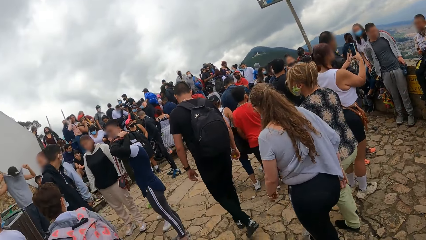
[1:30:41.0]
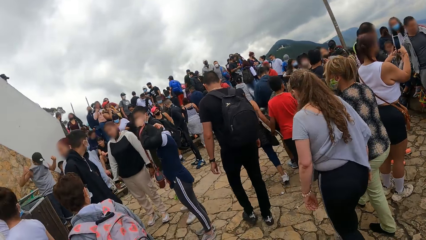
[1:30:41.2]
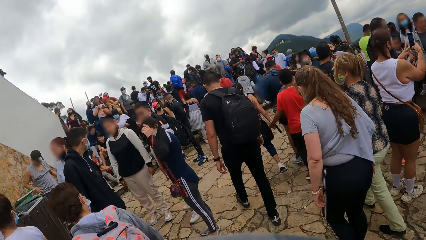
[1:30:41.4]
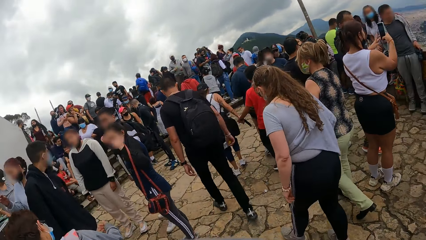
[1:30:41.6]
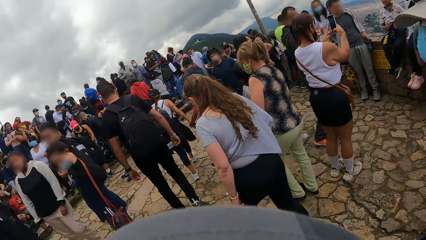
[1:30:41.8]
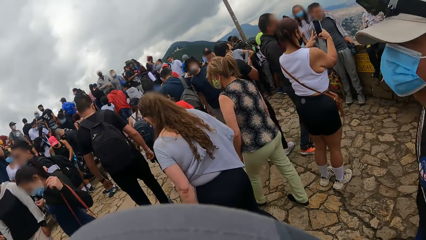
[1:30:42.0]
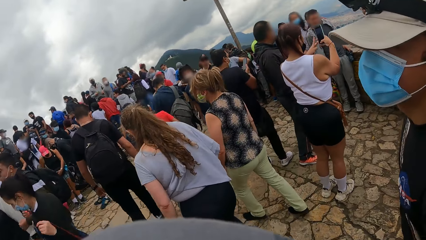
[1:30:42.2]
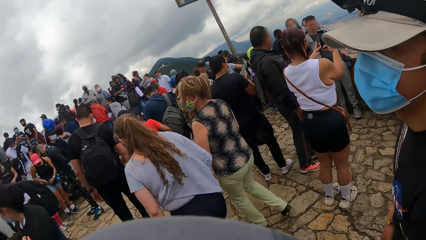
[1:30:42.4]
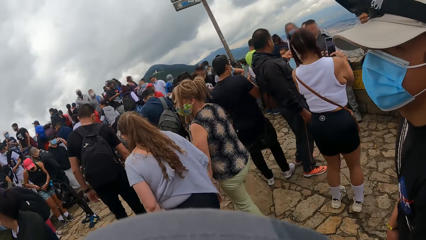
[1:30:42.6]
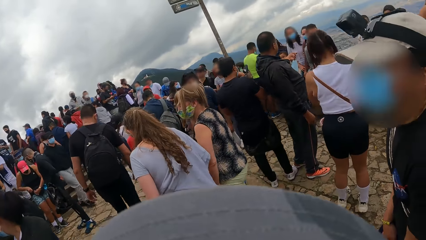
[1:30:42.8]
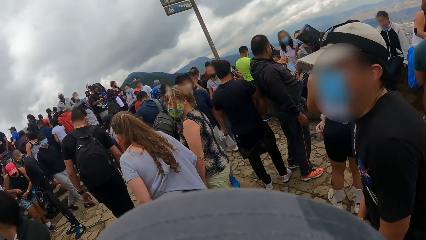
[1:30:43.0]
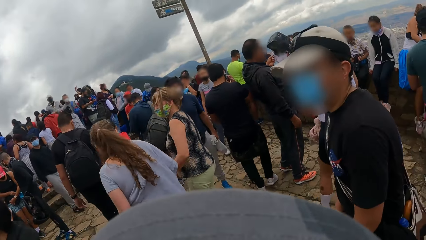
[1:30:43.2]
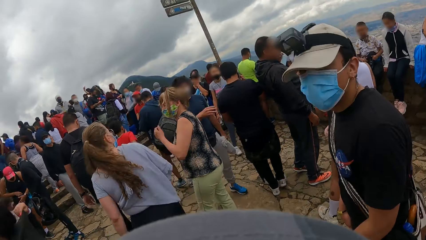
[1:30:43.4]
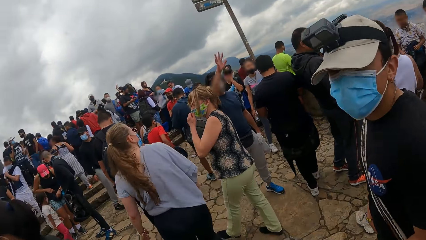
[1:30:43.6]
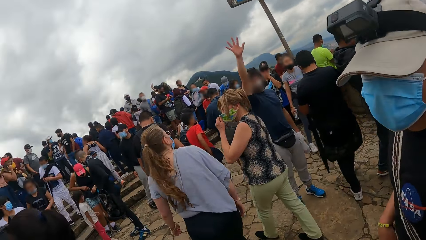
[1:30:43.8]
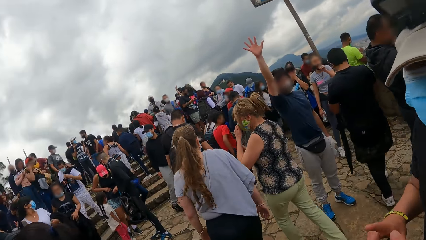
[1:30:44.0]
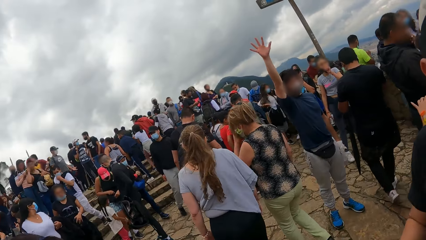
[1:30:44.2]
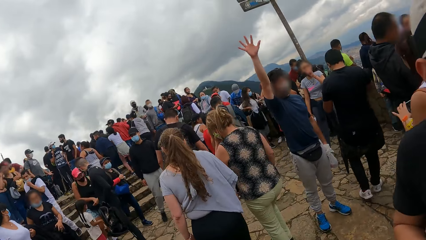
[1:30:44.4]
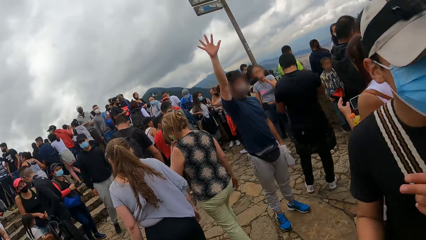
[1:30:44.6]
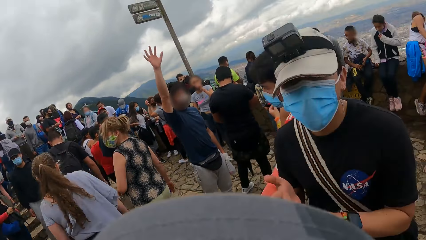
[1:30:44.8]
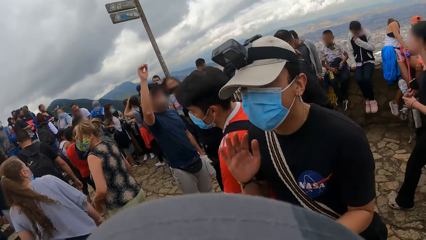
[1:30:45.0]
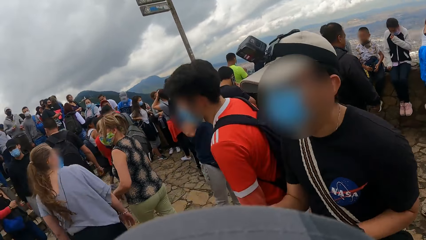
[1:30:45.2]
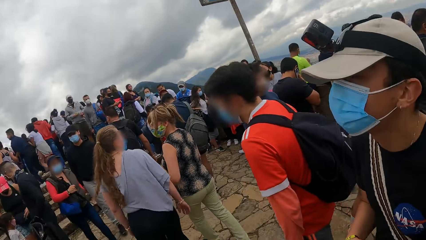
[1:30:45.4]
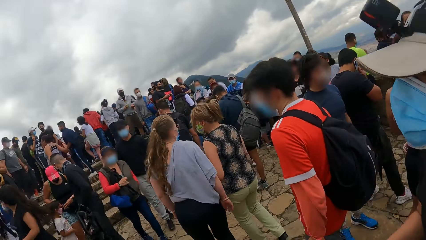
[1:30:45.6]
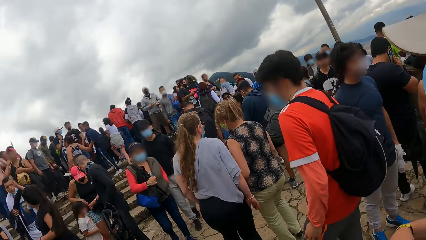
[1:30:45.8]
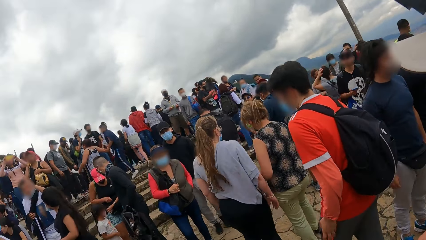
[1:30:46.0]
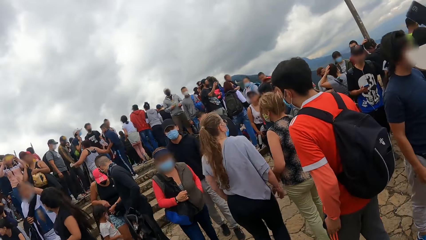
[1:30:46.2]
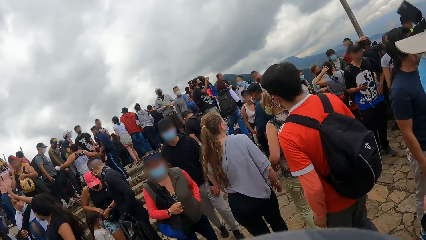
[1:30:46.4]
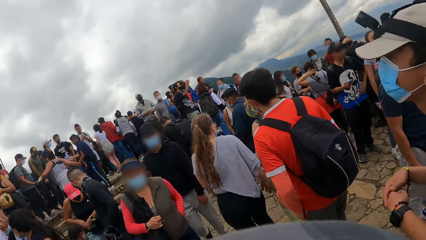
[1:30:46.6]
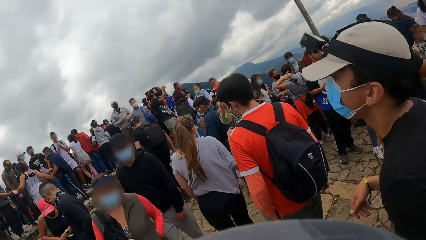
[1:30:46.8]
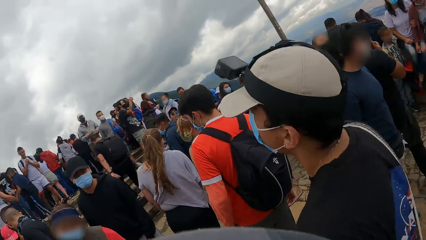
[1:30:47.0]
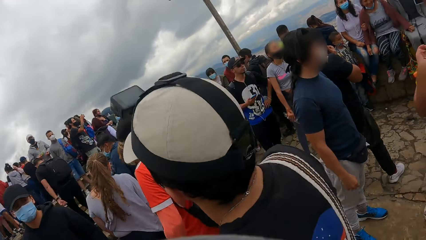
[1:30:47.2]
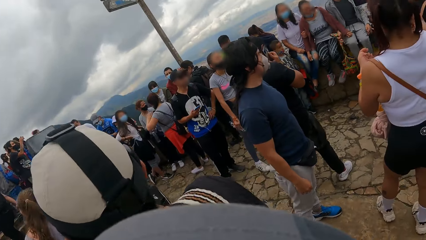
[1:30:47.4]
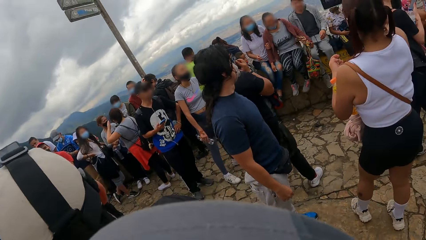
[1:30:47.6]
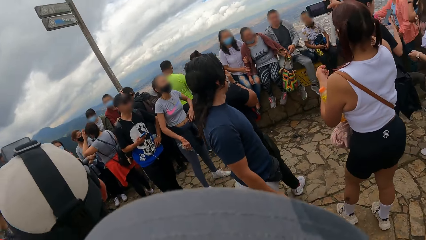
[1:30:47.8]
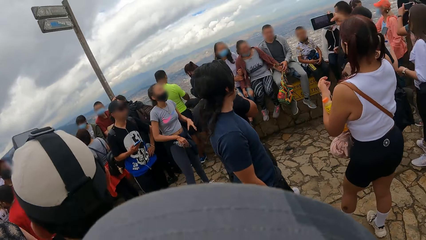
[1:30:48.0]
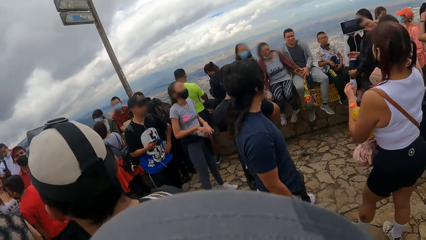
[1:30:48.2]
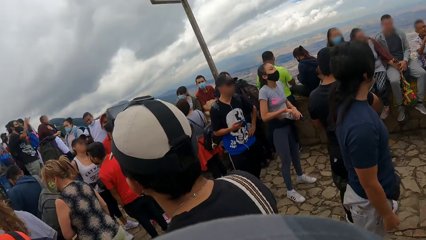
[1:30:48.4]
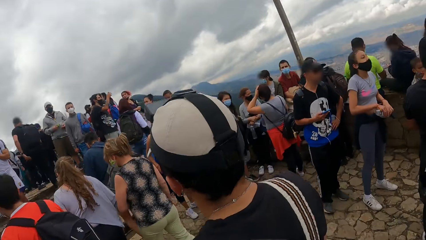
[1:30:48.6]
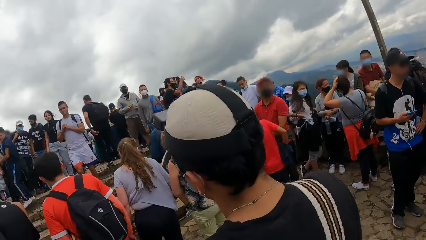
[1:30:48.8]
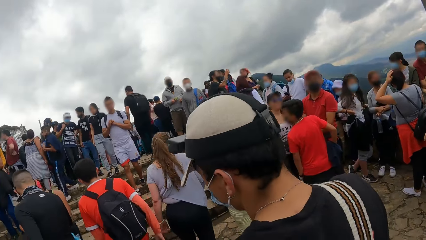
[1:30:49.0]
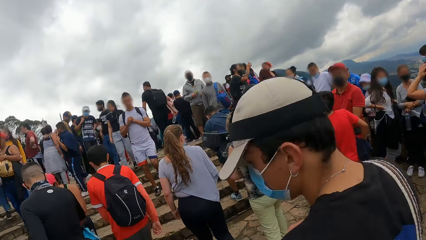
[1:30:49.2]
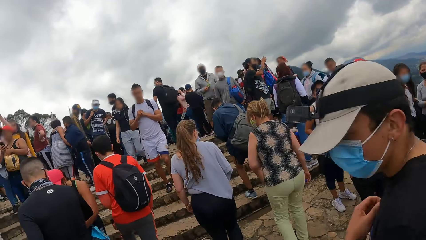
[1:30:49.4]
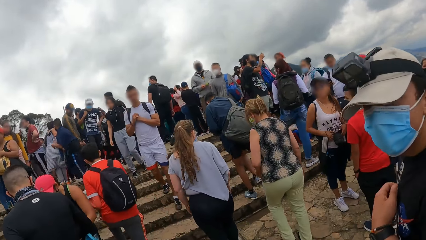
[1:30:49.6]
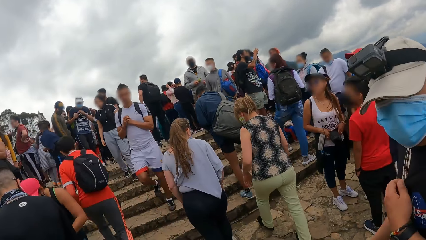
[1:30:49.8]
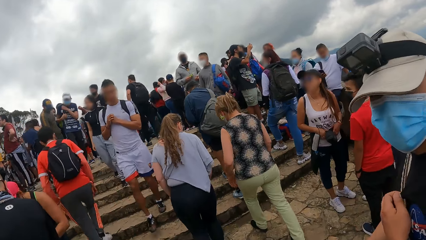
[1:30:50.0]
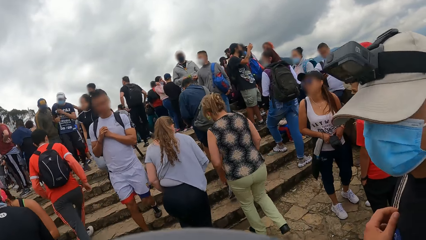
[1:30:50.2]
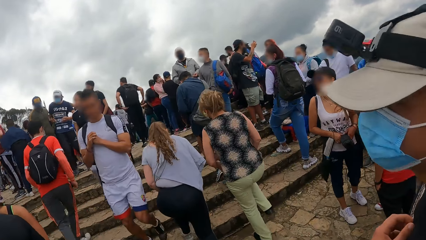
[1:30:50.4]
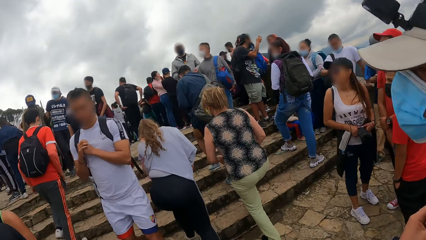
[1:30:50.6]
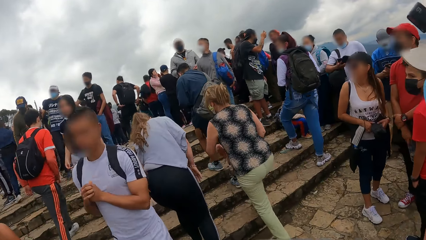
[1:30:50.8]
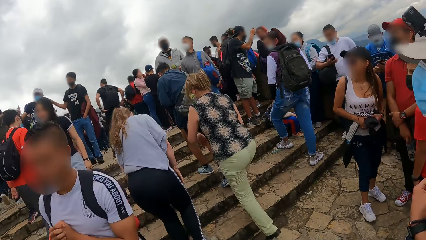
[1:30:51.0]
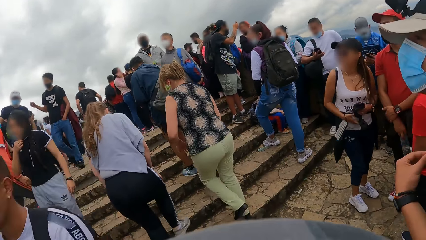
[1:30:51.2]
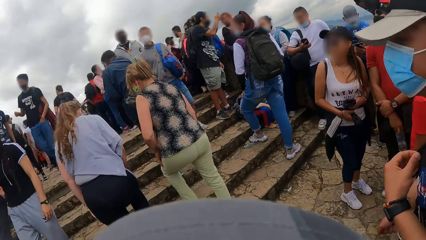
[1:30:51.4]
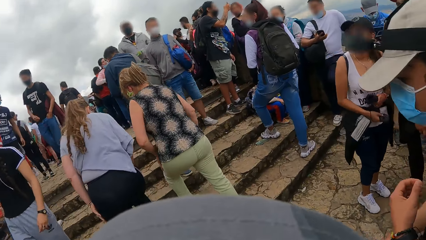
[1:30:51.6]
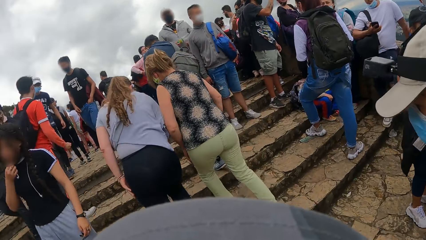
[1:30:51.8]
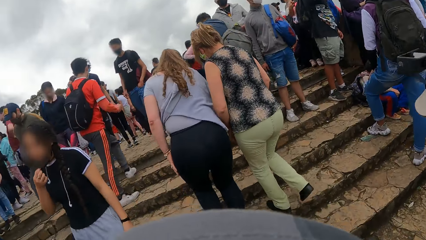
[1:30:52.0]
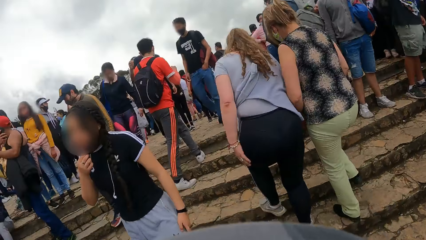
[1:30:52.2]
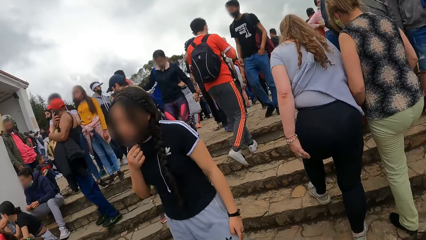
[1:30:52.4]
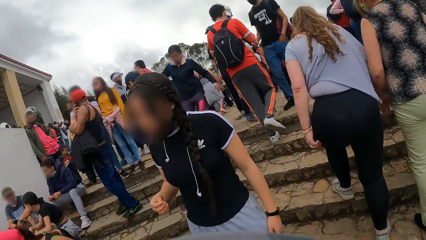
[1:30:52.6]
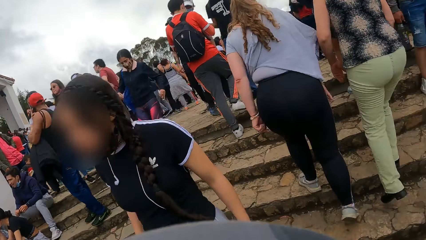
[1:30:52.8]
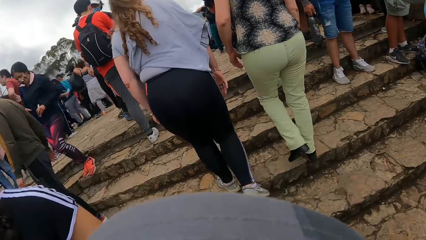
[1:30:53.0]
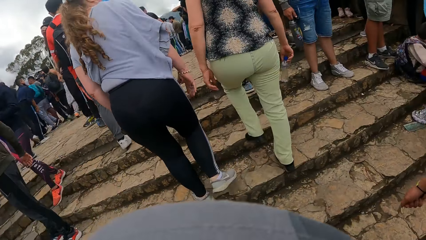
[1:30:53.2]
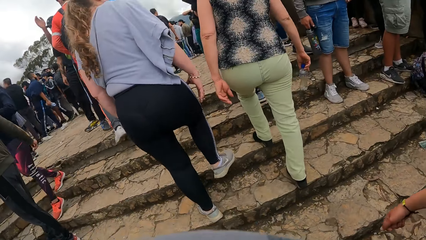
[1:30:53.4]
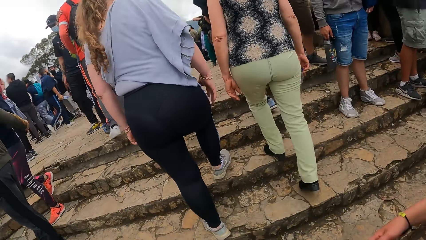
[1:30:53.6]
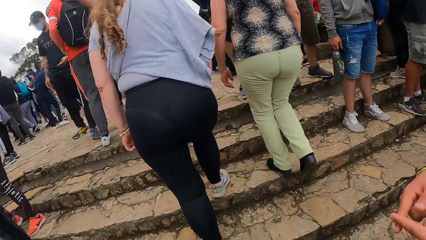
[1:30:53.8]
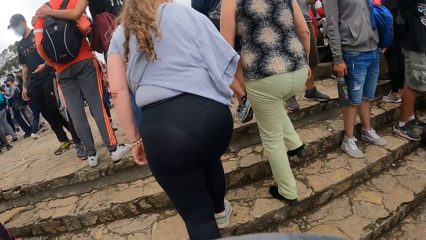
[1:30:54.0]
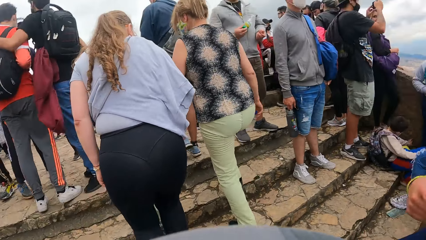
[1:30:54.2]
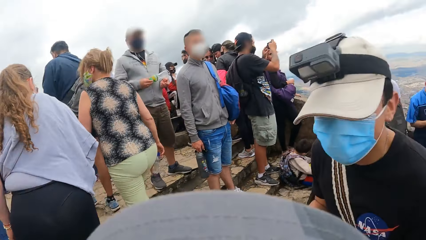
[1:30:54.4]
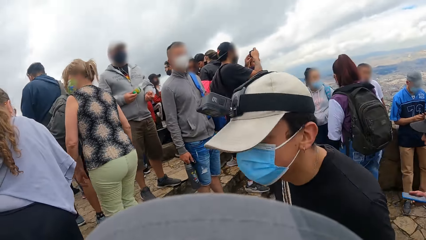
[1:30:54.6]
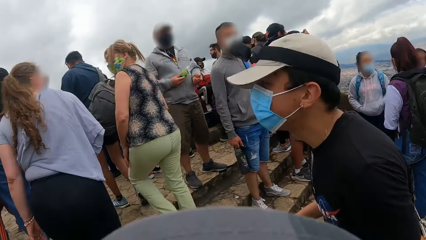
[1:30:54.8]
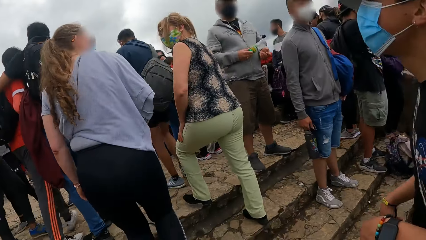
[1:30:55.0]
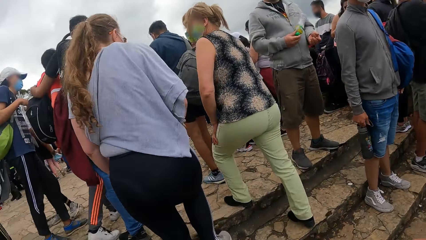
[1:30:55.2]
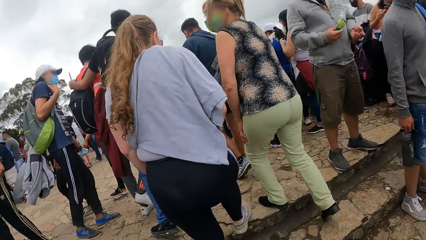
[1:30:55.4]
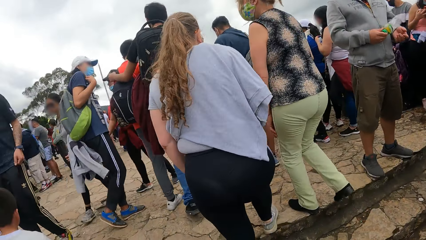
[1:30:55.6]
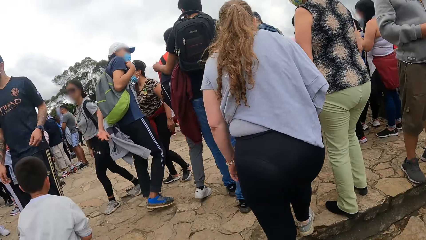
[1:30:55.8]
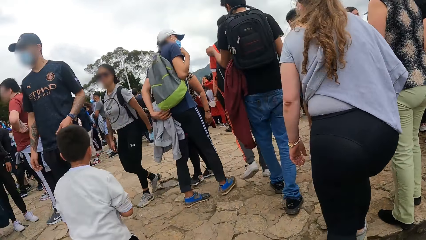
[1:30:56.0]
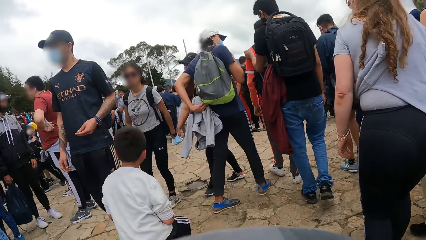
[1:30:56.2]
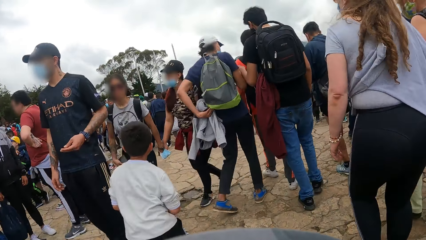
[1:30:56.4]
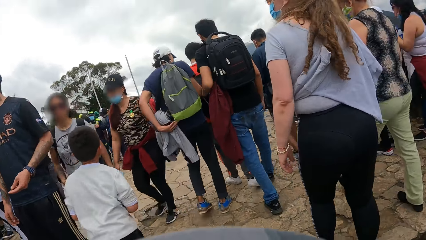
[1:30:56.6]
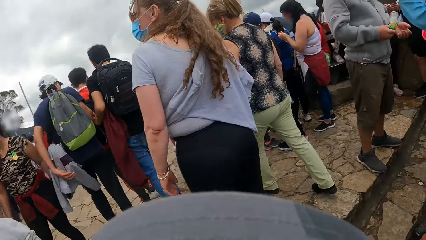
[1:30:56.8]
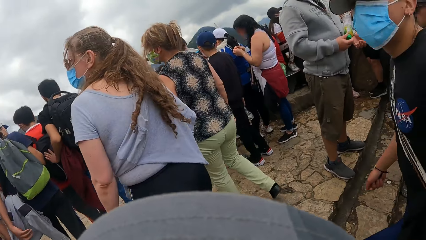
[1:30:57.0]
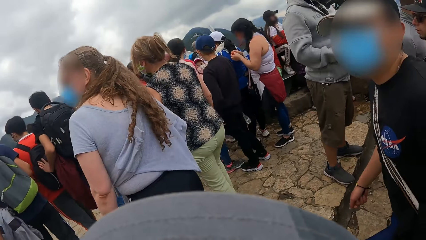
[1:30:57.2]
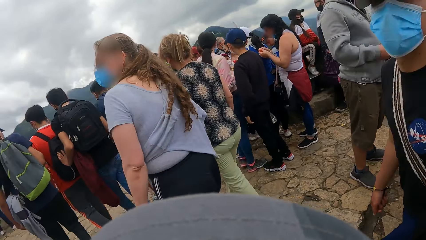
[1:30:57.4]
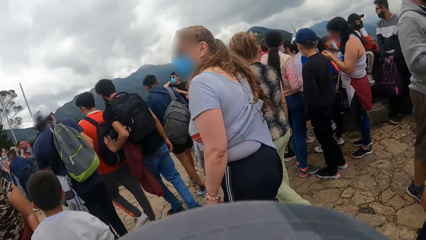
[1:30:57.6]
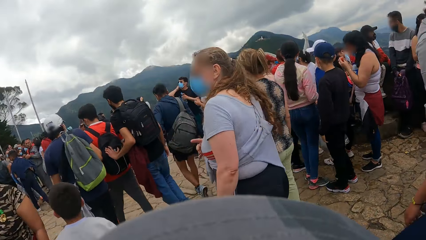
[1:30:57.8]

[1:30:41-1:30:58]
The camera wearer climbs on the stairs.
